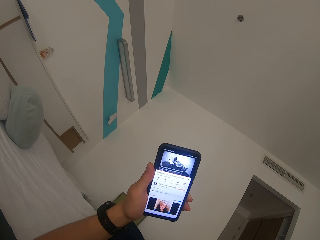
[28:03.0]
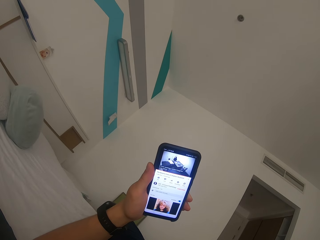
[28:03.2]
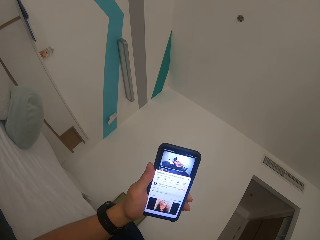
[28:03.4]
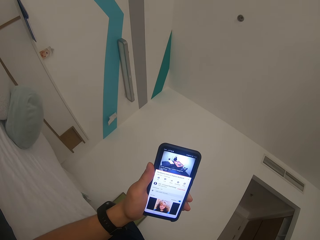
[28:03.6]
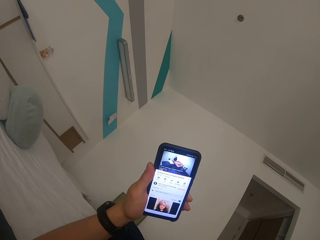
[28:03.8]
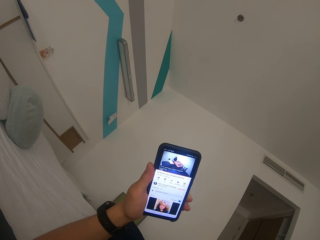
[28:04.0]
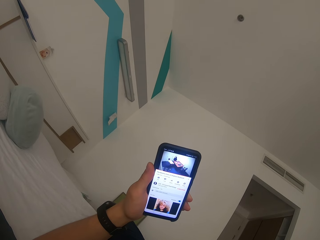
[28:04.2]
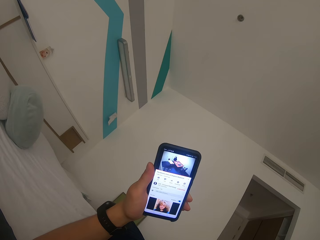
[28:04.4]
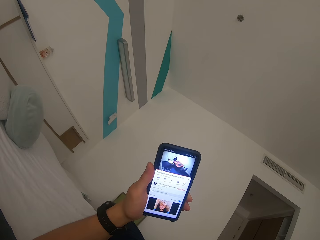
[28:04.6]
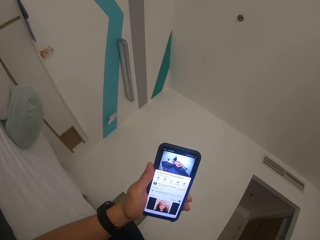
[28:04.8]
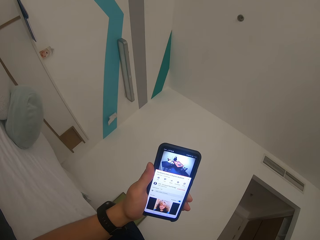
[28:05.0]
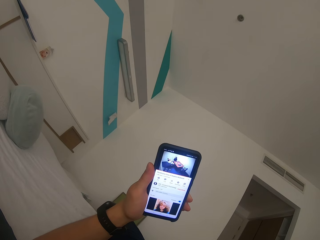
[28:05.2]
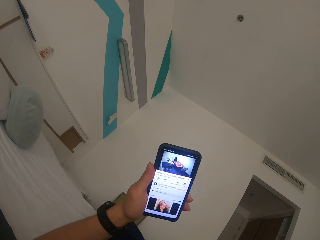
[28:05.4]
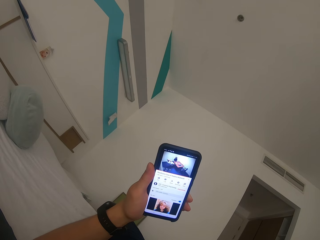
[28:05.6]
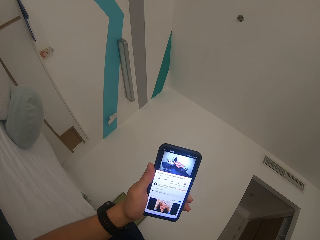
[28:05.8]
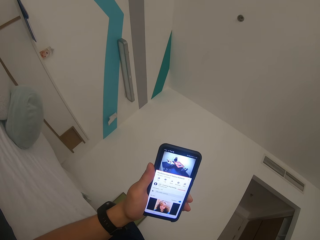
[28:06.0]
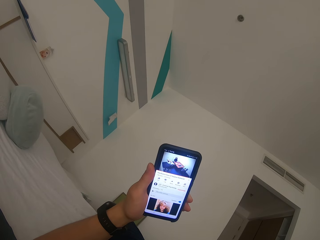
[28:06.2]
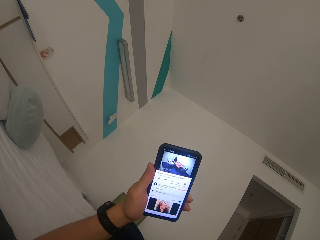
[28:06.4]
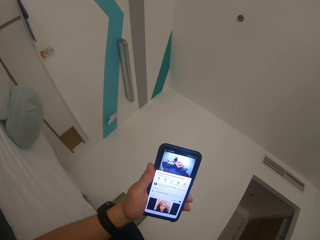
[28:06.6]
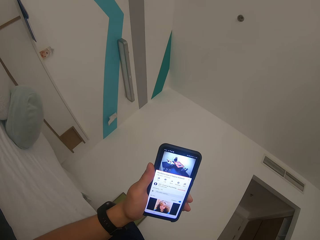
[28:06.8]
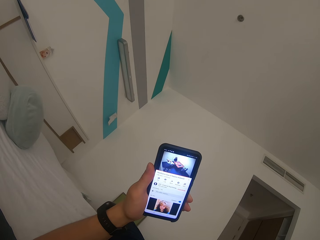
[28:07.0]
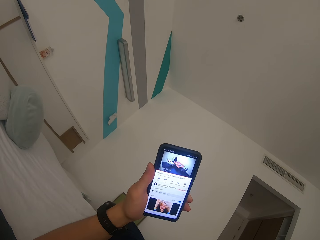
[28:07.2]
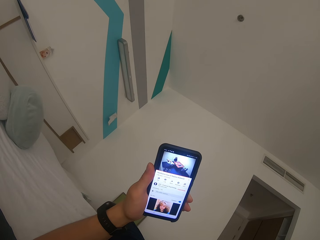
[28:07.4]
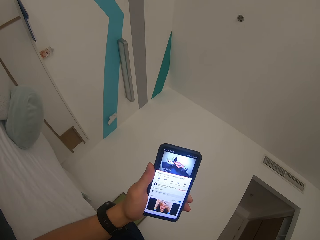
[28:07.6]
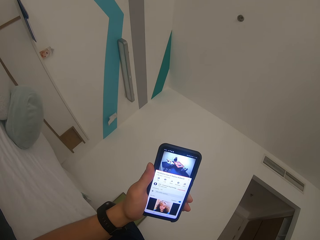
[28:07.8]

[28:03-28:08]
The camera wearer watches a video on the phone.

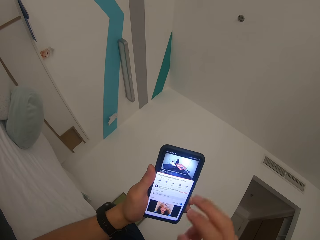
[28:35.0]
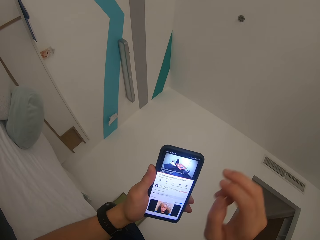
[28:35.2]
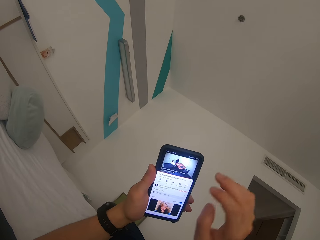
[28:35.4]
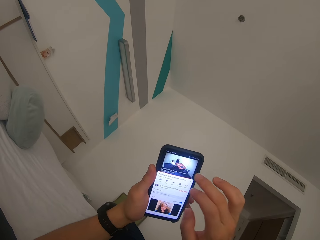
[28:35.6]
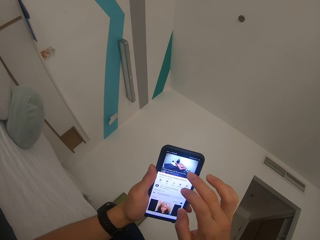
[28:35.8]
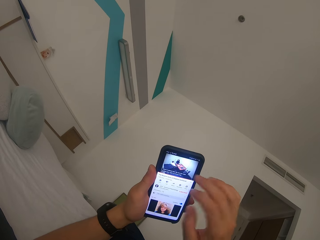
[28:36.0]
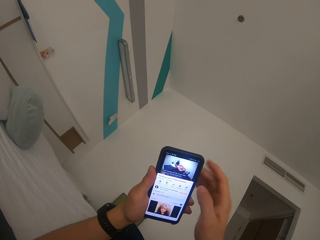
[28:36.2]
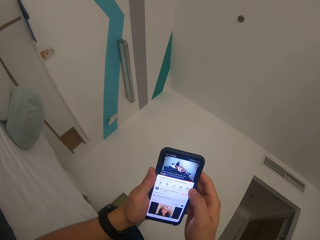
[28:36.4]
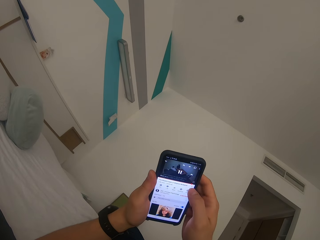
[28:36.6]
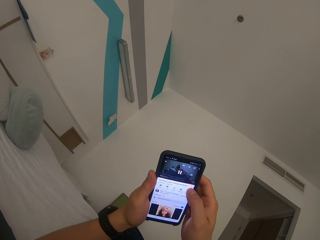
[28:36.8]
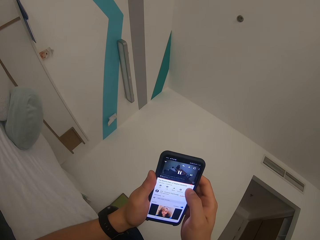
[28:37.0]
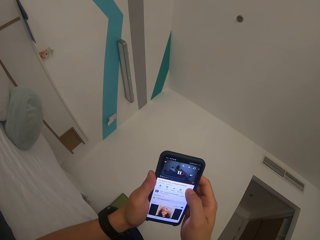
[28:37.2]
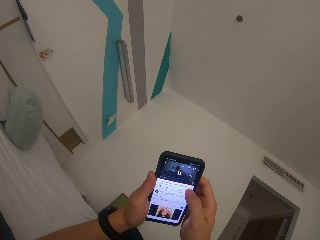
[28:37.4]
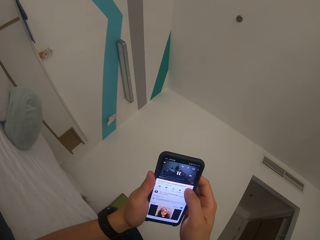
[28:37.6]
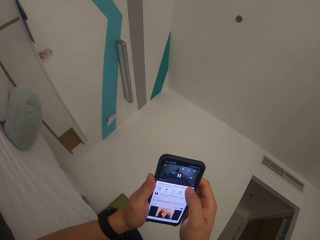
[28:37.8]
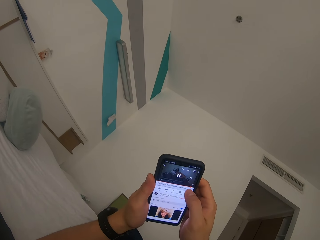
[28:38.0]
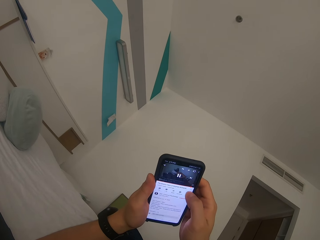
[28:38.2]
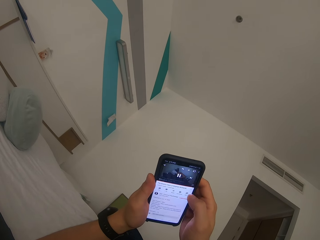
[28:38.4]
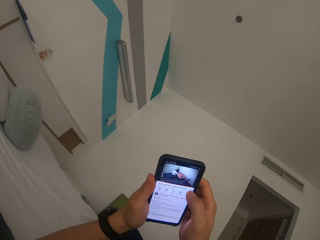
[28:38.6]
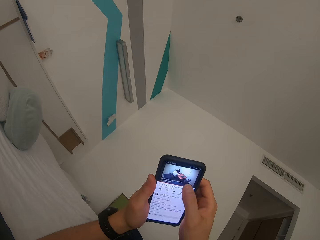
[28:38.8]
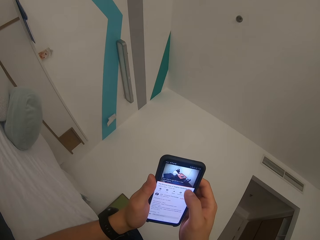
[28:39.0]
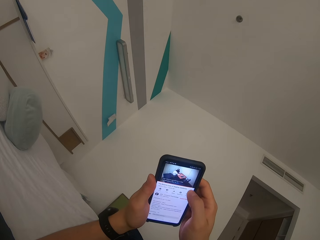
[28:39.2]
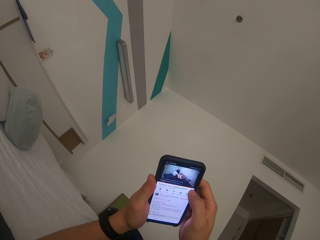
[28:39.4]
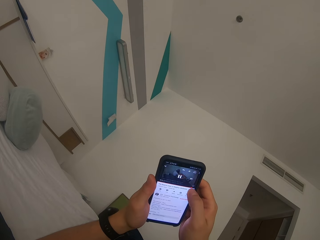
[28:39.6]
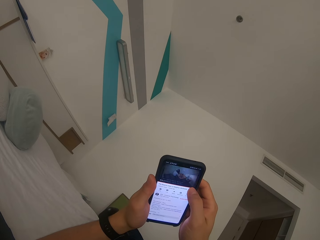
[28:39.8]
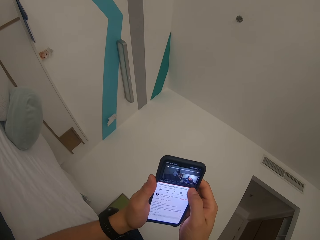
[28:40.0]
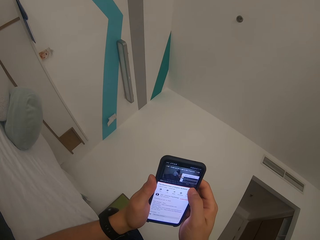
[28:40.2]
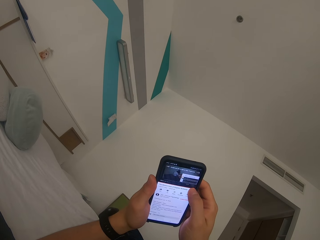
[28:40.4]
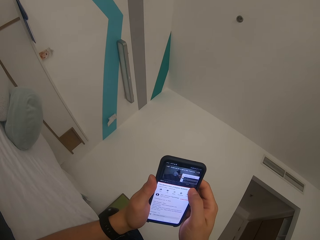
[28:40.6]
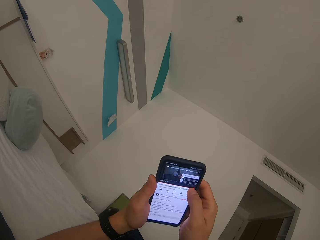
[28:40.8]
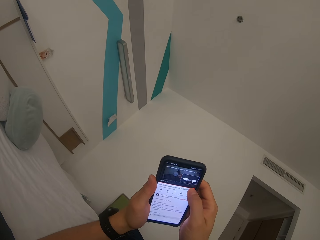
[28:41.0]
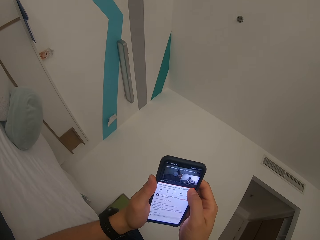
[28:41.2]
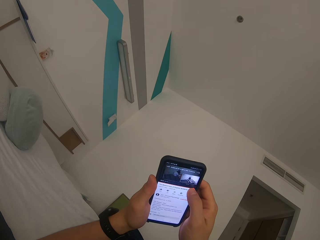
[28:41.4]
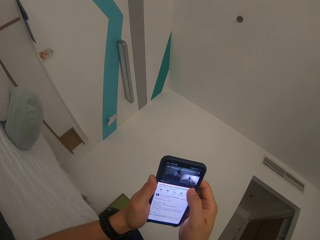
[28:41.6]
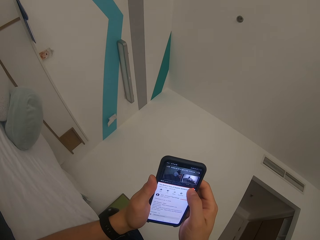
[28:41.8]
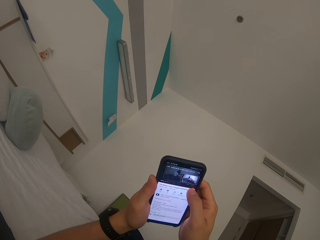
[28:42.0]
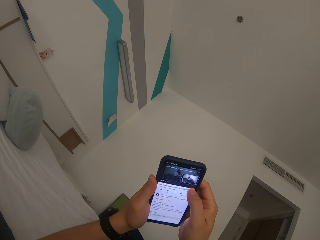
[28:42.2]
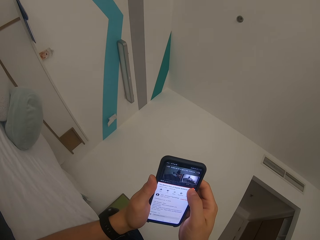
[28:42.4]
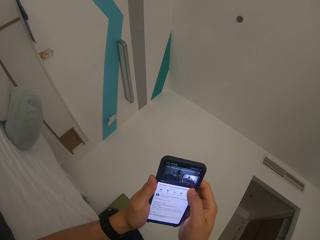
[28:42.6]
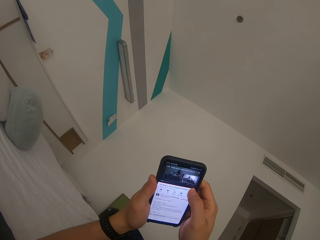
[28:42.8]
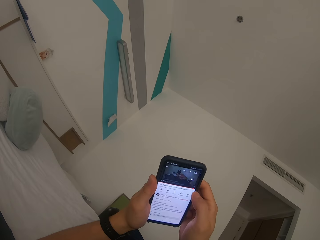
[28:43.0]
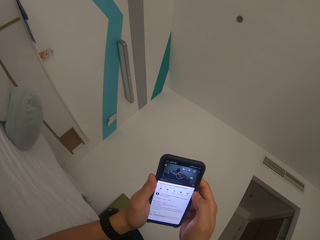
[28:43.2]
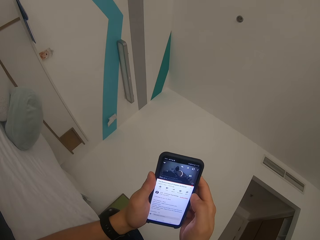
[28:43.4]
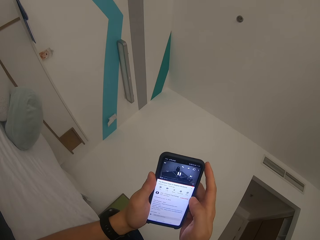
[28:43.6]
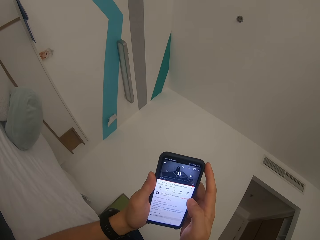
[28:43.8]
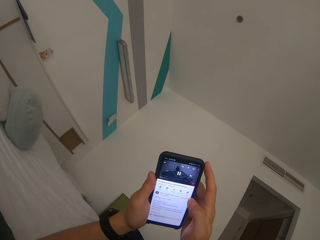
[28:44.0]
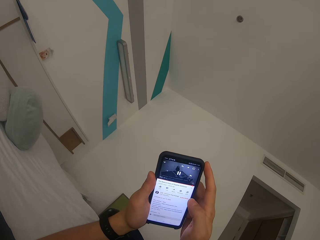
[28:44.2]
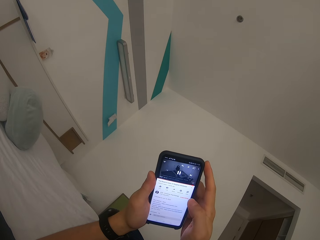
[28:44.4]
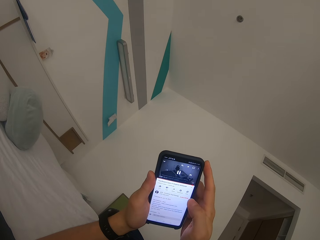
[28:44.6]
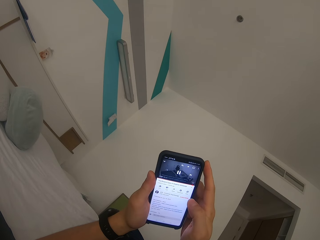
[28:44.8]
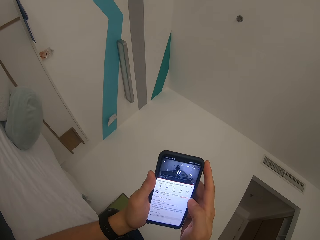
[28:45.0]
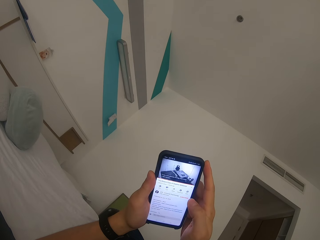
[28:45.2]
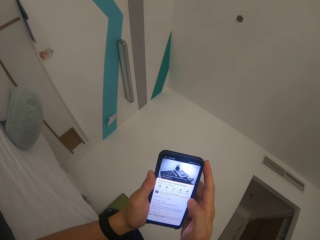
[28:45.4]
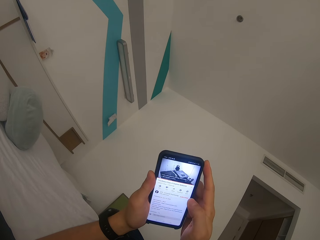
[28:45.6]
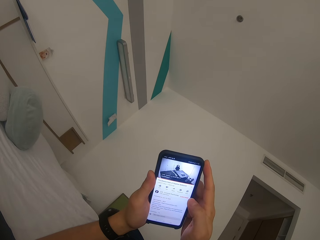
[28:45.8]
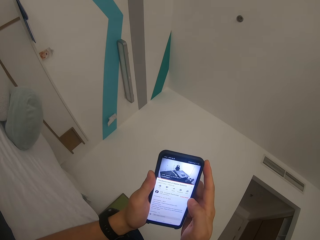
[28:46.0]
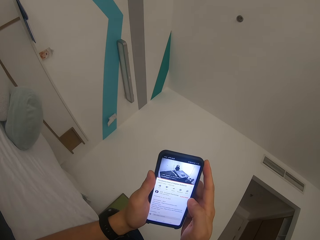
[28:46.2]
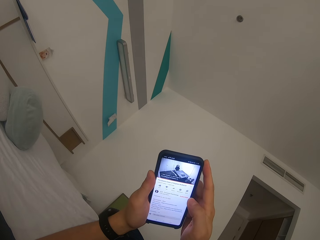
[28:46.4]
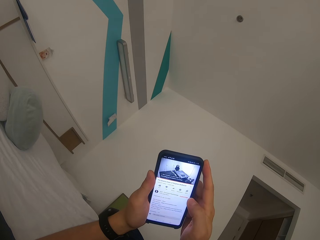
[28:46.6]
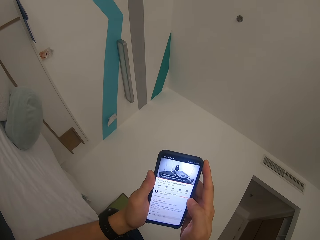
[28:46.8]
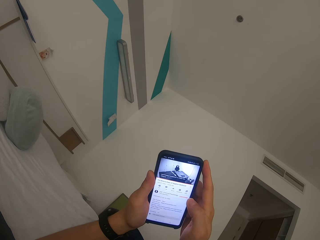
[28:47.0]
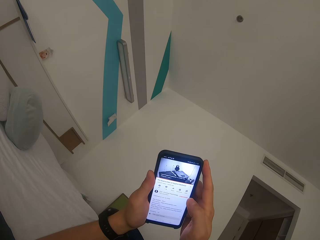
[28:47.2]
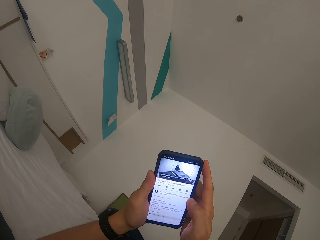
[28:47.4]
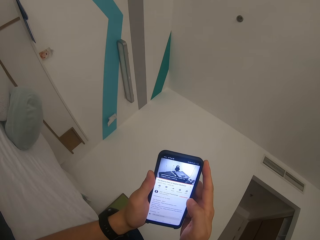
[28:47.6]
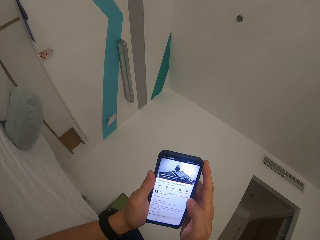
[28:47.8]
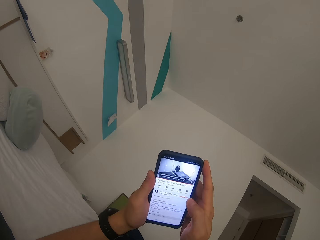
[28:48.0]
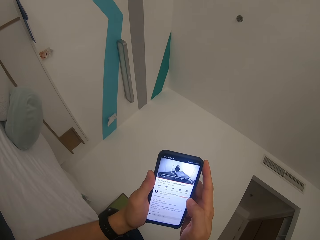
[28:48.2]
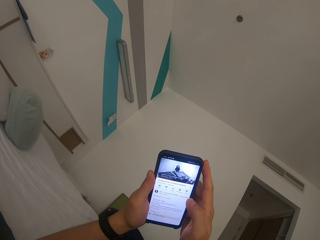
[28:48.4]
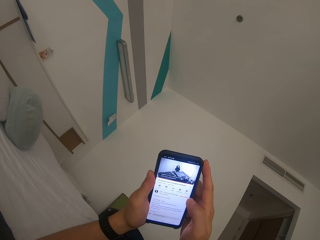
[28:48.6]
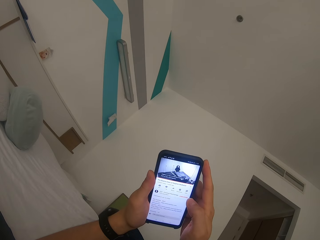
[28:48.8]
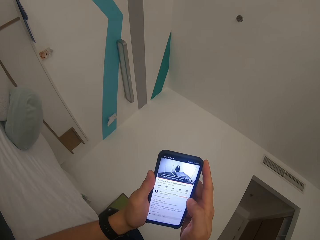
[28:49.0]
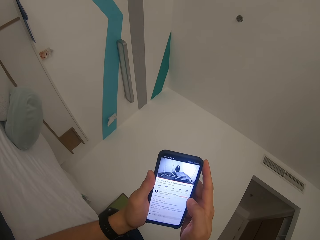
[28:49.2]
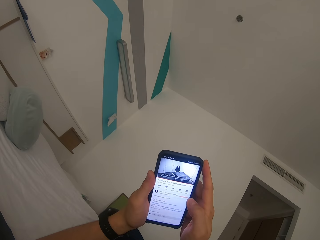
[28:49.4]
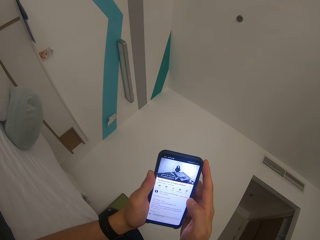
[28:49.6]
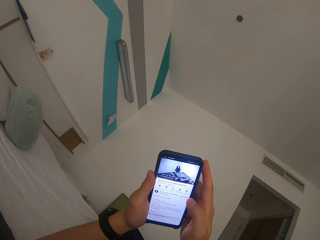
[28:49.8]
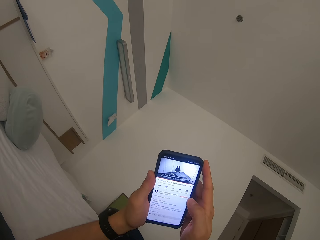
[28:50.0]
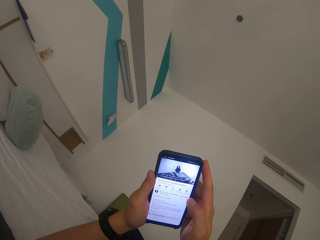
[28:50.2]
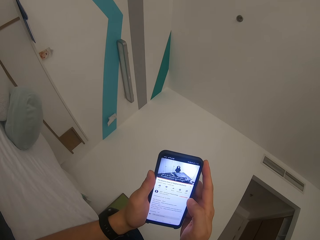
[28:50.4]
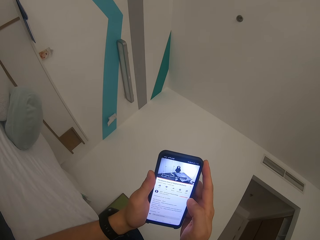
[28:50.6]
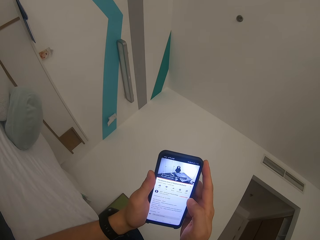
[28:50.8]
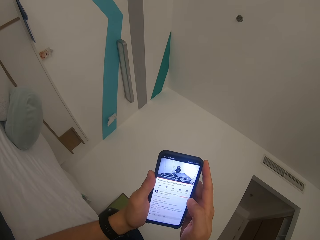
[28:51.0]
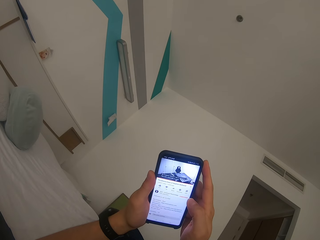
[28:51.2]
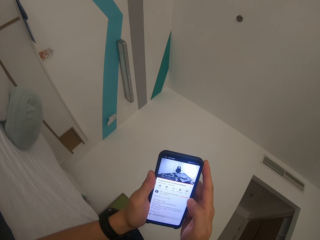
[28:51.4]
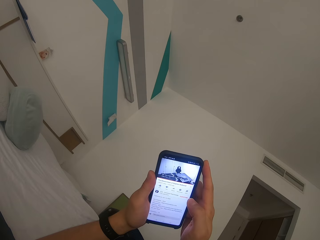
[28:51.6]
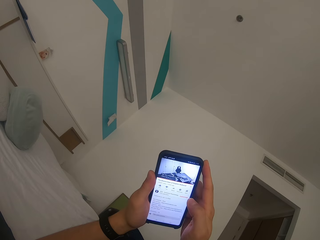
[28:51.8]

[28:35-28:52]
The camera wearer scrolls the mobile phone. They operate the phone. They watch a video on the mobile phone.
